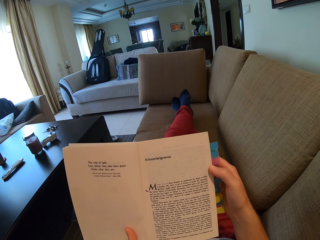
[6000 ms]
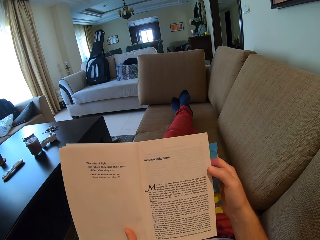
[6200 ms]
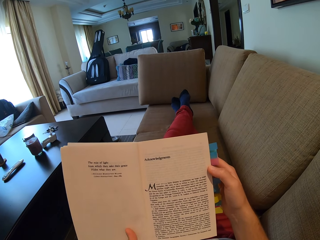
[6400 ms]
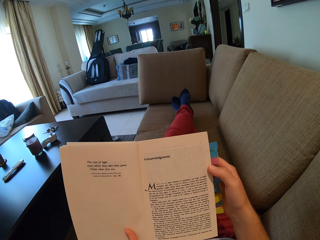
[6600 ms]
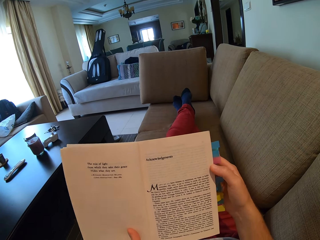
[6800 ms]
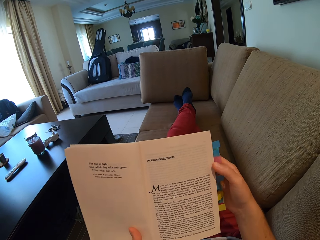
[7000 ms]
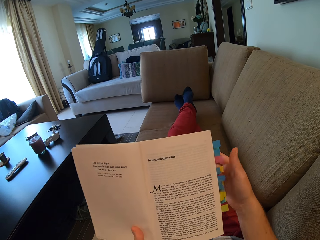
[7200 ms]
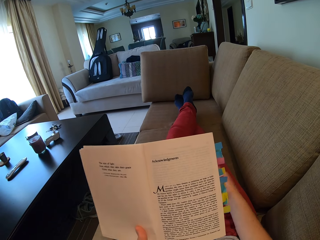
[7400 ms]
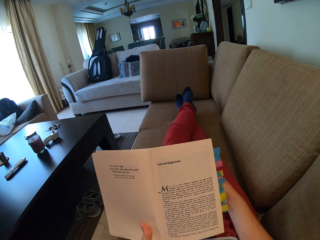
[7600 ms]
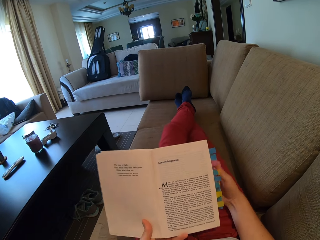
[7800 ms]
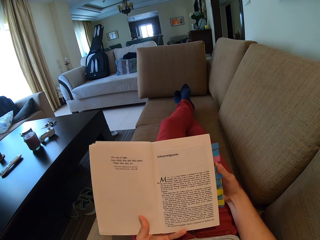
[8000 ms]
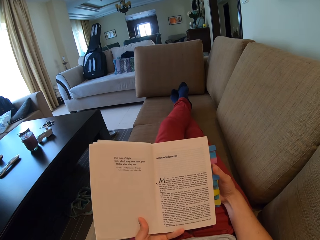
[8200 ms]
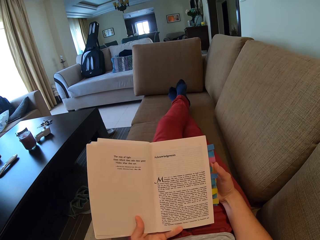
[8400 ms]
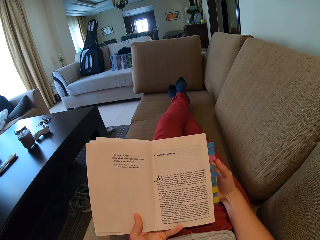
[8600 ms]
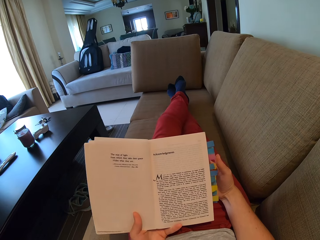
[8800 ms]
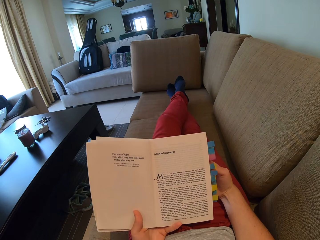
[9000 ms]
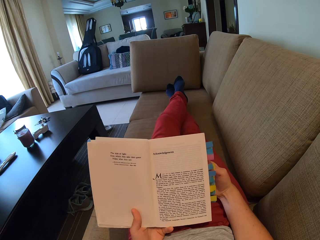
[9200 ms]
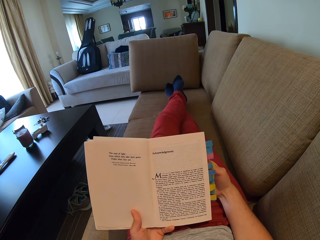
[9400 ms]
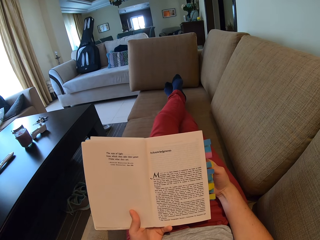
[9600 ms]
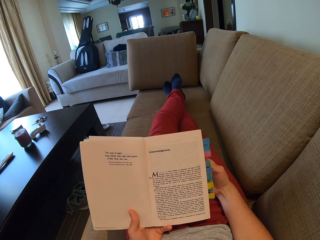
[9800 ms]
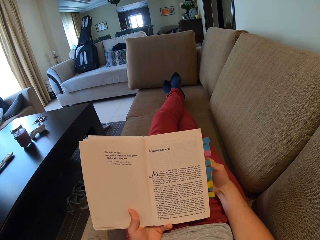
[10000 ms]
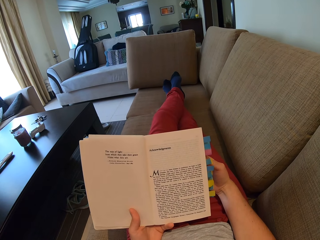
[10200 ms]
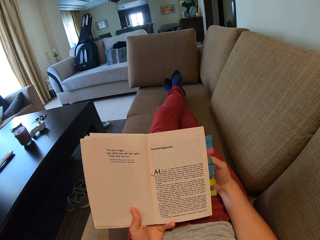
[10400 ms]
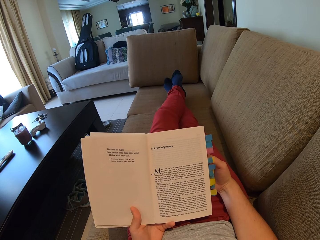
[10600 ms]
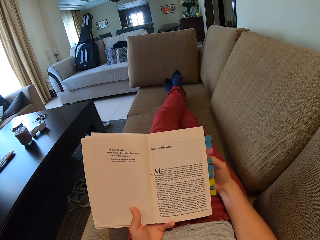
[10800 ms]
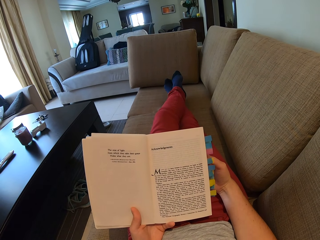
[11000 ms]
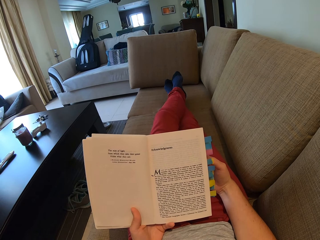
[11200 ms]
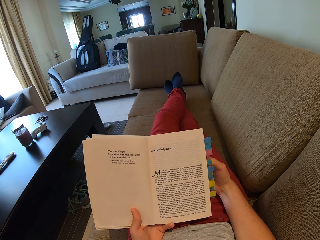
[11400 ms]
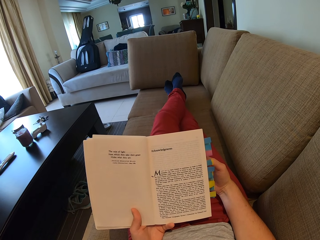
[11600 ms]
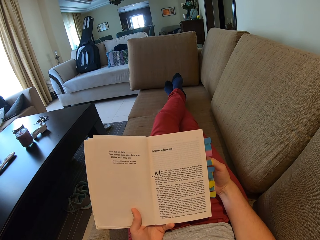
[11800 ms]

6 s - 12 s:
The camera wearer reads a book.

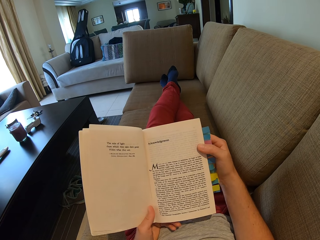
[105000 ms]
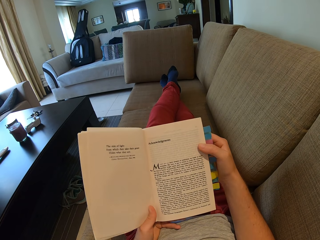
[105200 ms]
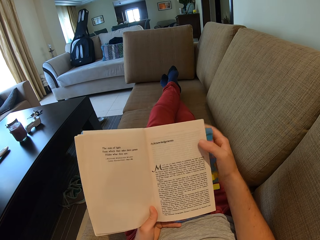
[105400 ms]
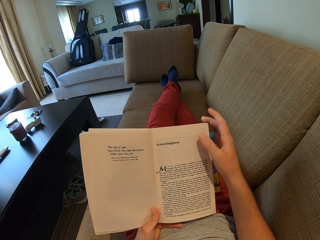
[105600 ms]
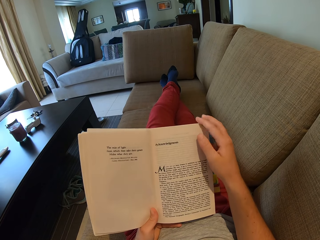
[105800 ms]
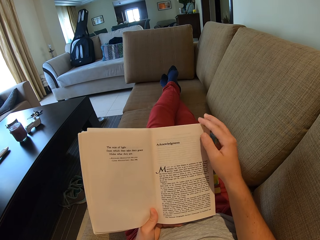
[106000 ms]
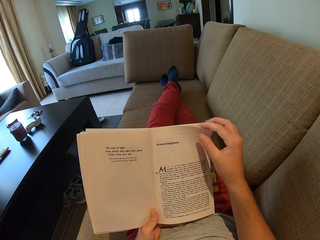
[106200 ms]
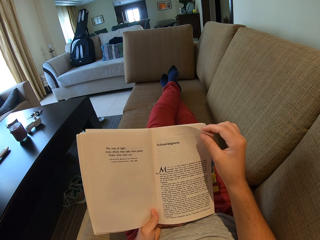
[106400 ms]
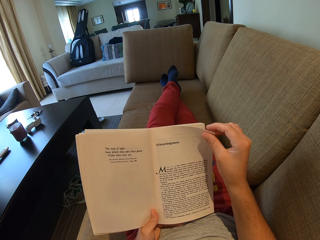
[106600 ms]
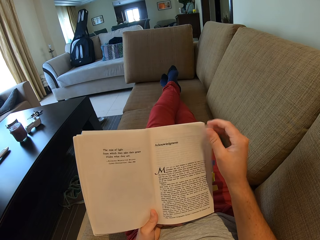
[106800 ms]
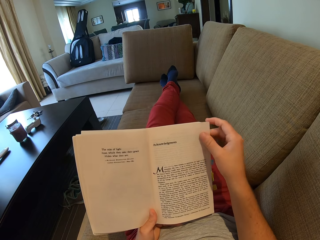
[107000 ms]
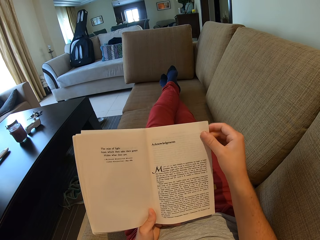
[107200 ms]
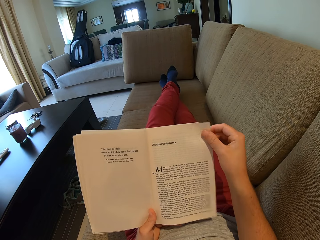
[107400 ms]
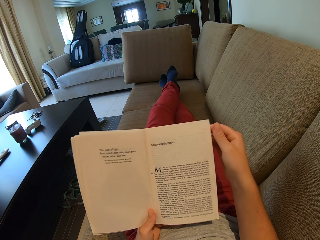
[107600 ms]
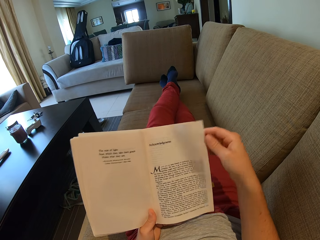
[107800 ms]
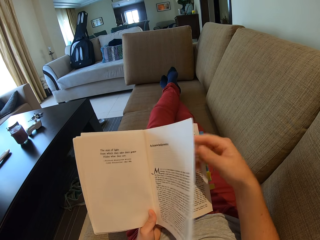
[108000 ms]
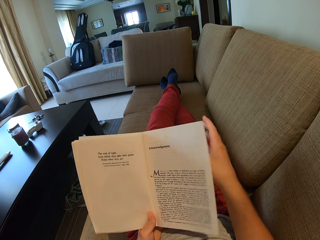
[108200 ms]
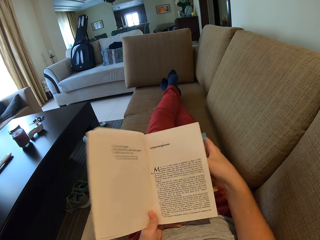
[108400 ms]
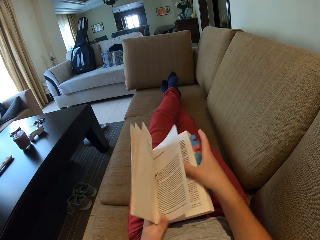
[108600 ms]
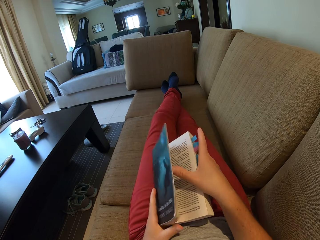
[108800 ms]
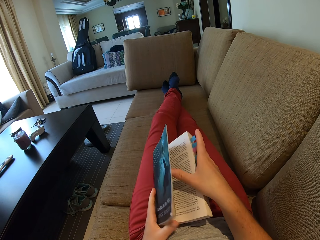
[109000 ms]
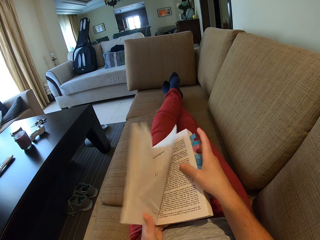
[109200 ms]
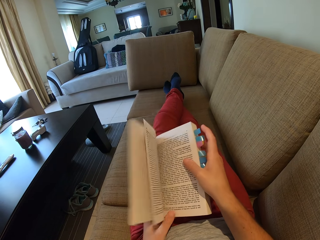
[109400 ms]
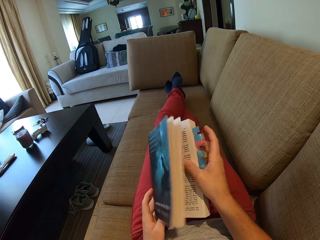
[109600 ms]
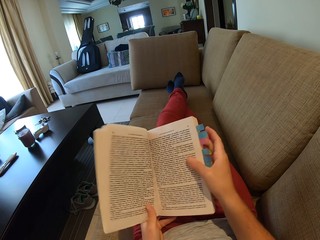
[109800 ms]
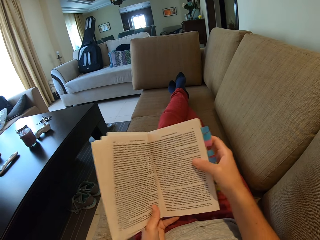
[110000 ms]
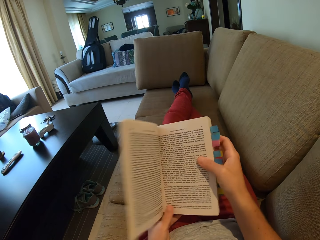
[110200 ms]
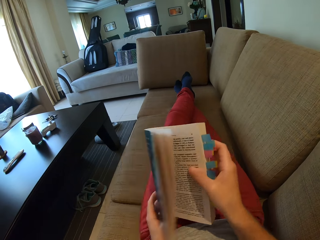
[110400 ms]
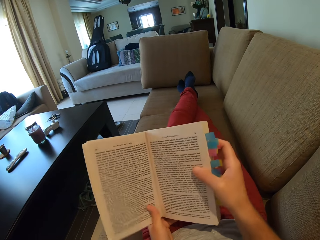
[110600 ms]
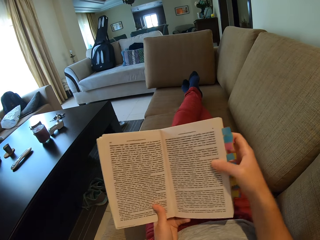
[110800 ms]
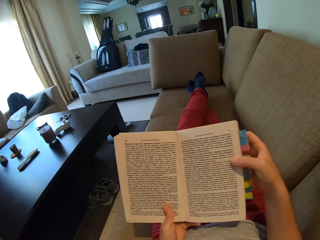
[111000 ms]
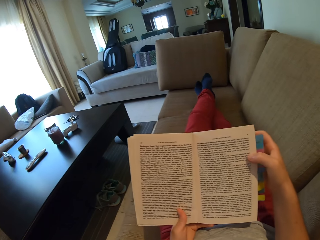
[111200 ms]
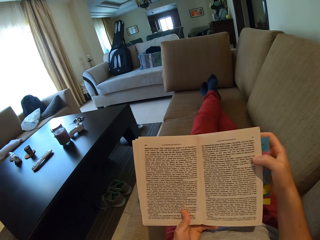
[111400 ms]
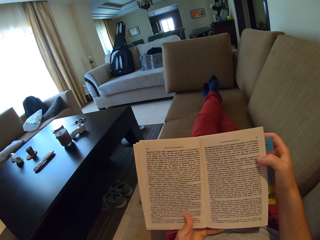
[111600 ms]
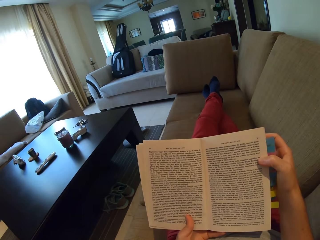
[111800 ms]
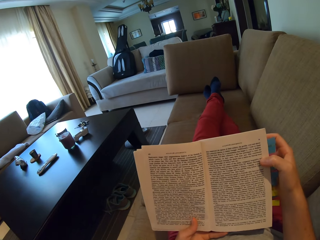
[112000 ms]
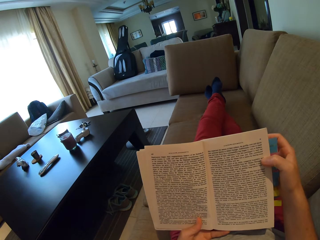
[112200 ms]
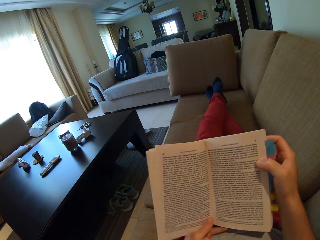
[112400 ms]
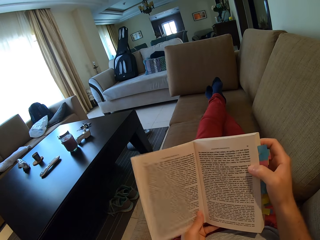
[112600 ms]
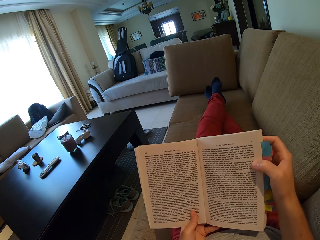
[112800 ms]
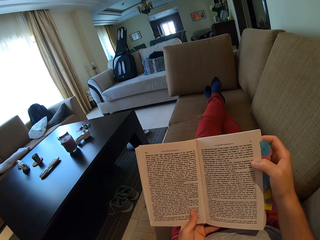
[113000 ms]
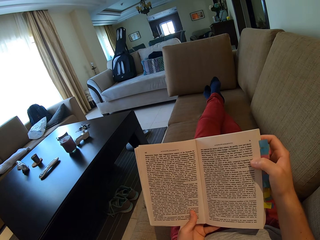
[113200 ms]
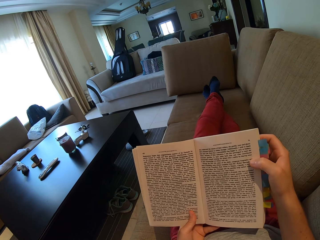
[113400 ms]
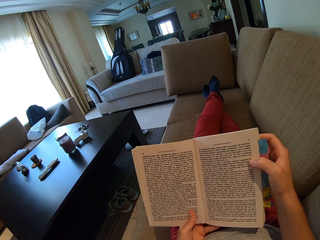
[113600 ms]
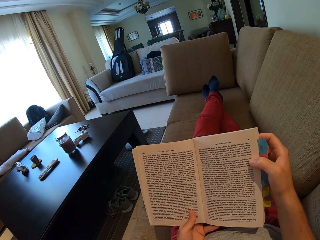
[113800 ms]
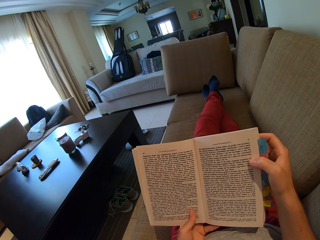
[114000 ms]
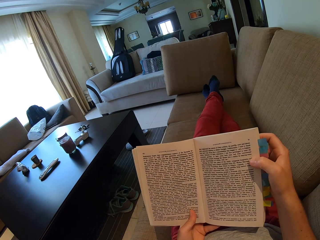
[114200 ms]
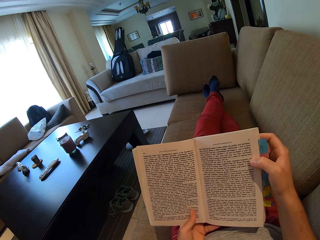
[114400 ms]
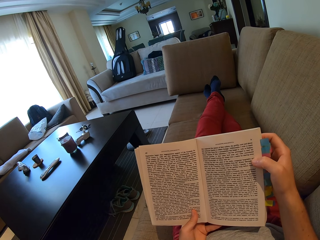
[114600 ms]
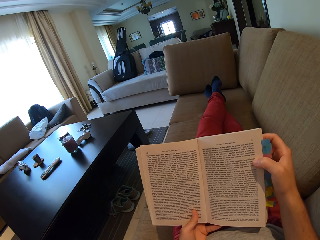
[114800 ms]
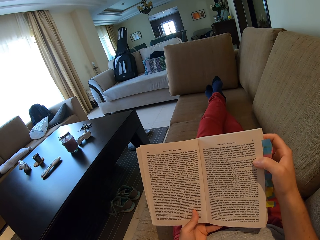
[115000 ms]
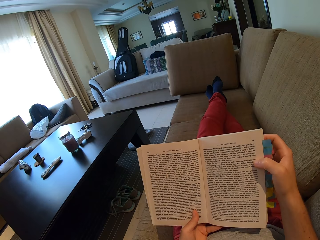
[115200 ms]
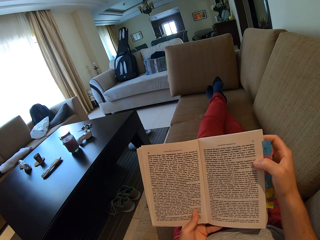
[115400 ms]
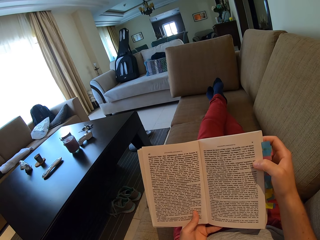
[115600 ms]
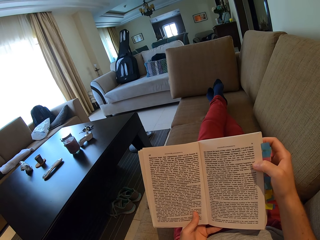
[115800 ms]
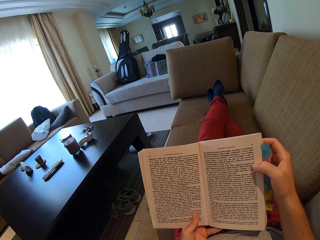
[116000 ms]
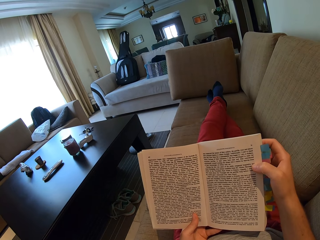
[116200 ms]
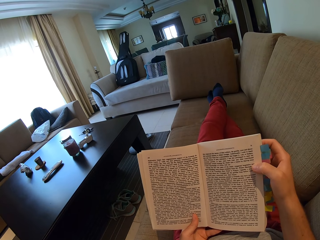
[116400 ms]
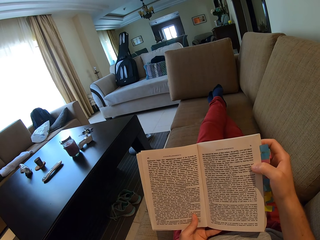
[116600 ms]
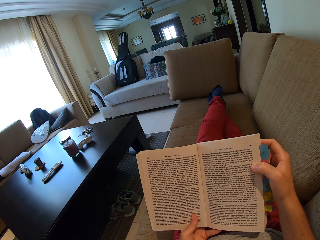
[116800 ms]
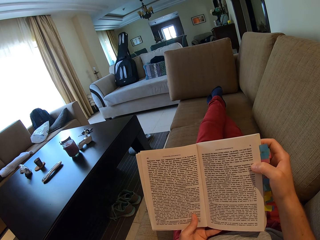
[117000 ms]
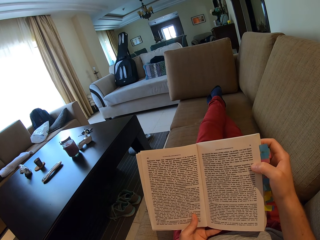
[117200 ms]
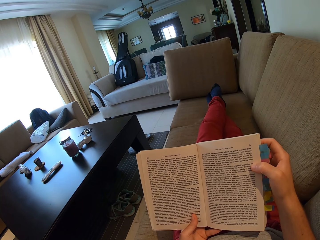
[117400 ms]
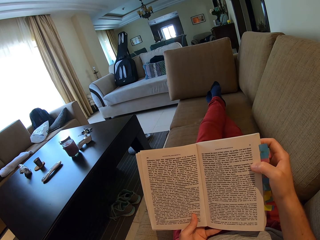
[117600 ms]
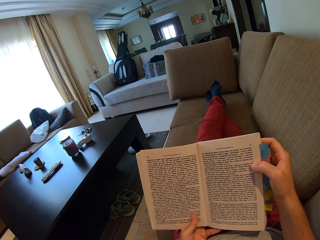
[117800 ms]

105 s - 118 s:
The camera wearer opens the book. They open a page. They read the book.

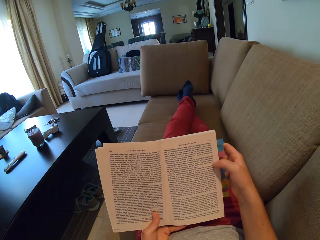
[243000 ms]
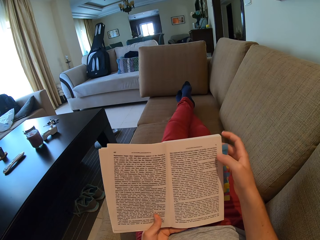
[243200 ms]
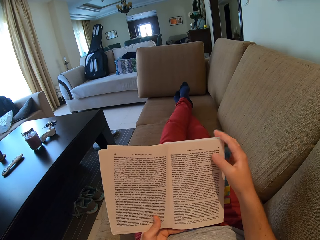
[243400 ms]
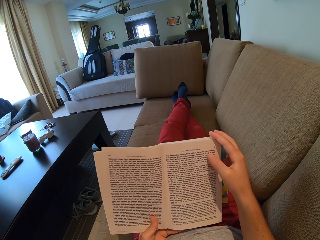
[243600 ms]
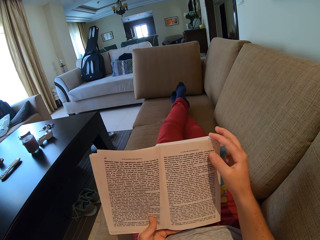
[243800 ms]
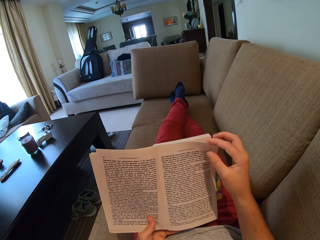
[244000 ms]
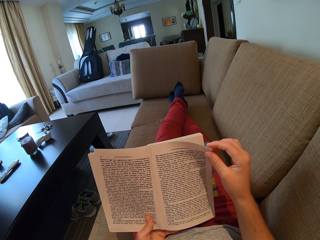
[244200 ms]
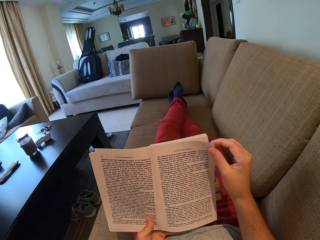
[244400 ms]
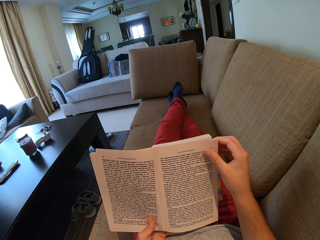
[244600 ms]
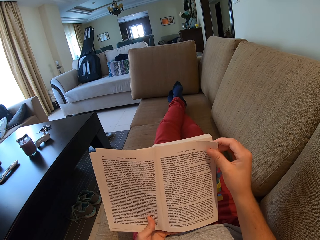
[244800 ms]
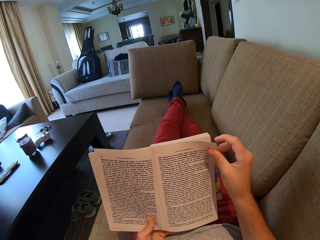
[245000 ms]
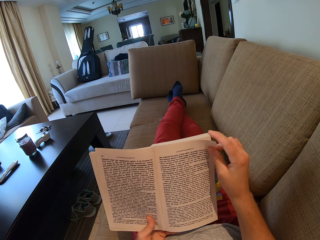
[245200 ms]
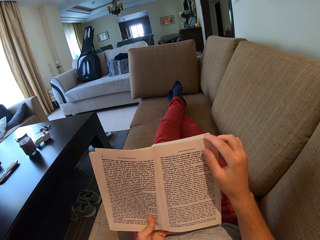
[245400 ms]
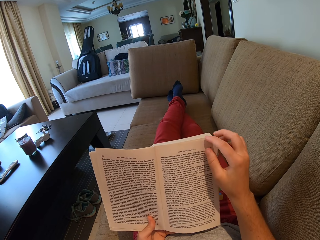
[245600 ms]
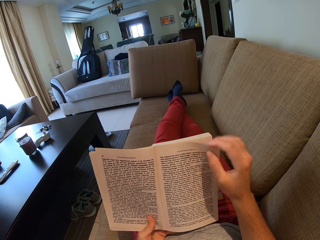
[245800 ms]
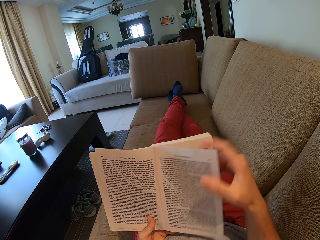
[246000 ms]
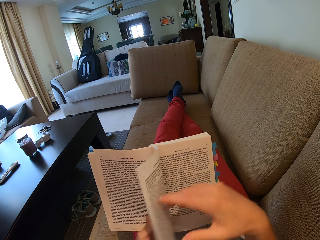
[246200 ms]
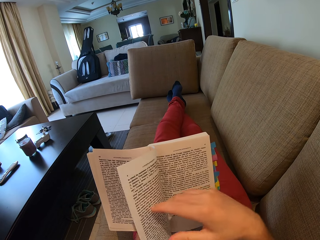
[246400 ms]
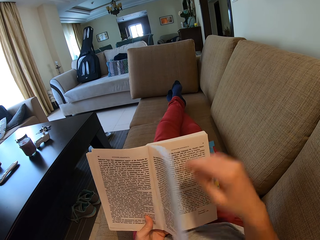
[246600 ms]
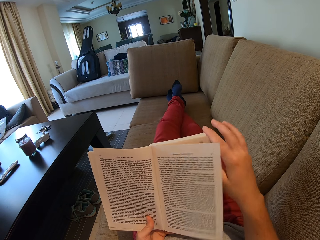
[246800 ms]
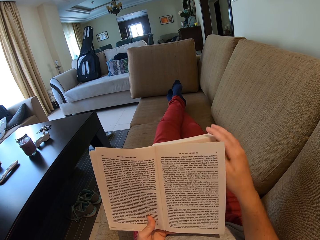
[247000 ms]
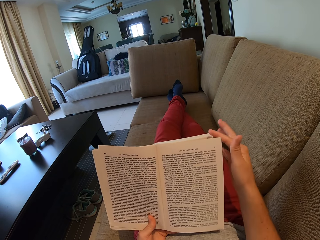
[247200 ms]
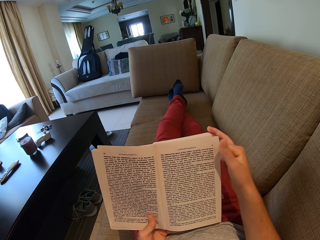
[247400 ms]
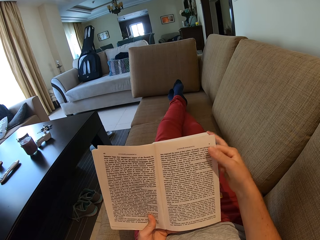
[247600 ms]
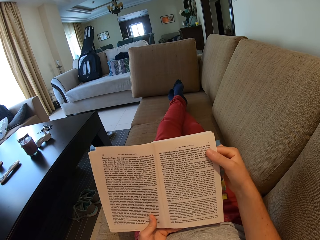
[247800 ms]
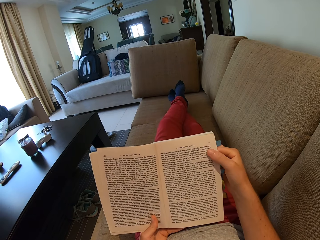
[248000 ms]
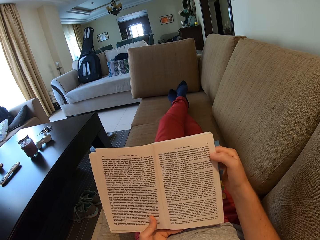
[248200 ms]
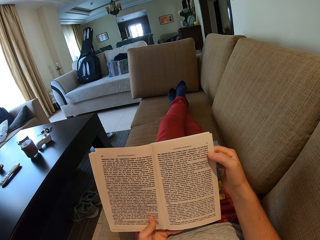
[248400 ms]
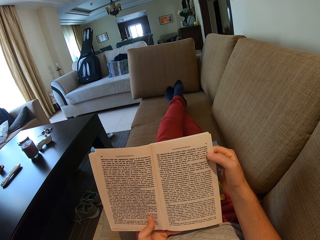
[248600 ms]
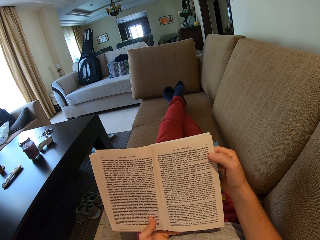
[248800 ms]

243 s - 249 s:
The camera wearer opens the book. They look at the next page. They read the book.
